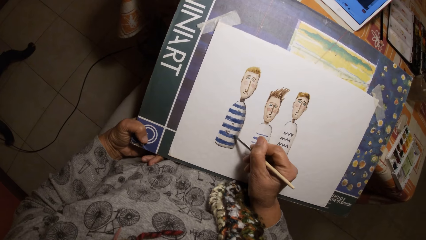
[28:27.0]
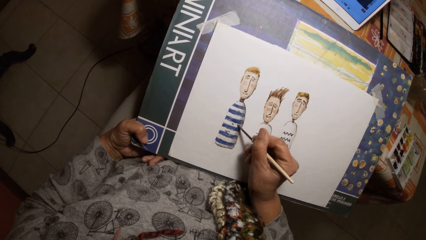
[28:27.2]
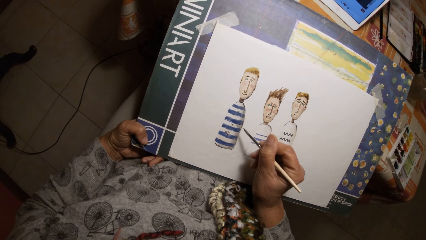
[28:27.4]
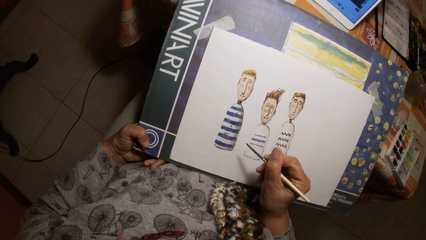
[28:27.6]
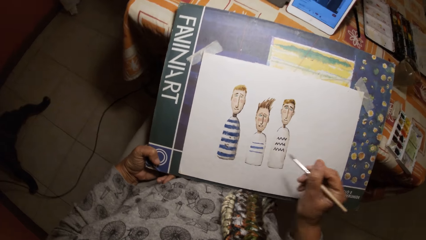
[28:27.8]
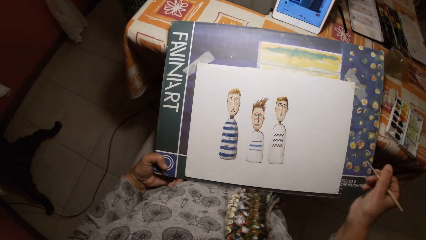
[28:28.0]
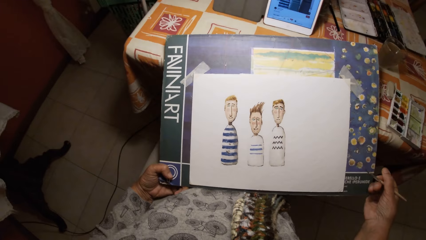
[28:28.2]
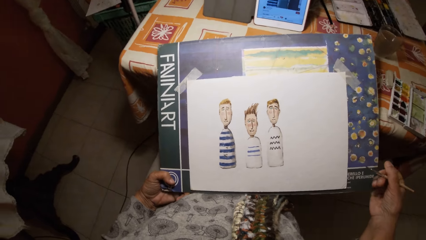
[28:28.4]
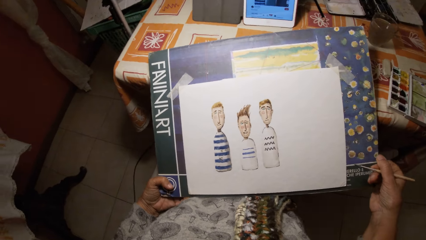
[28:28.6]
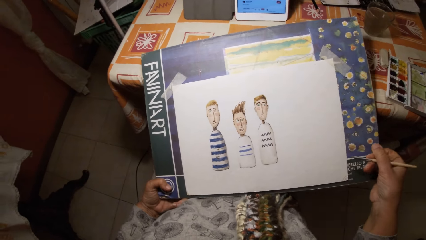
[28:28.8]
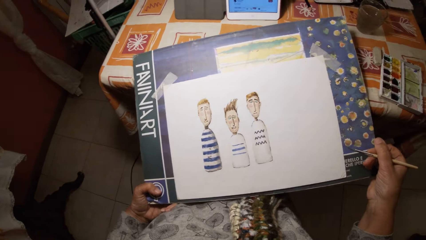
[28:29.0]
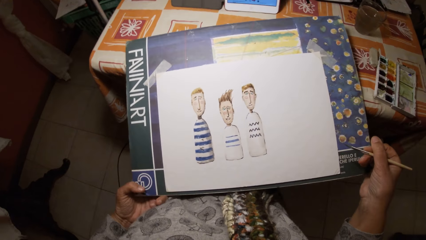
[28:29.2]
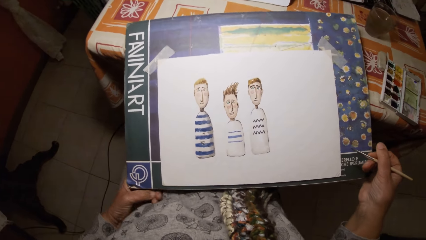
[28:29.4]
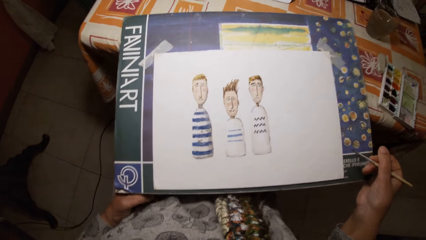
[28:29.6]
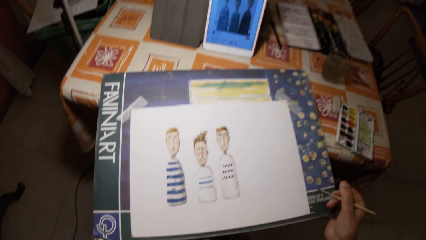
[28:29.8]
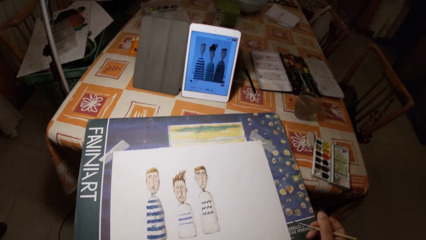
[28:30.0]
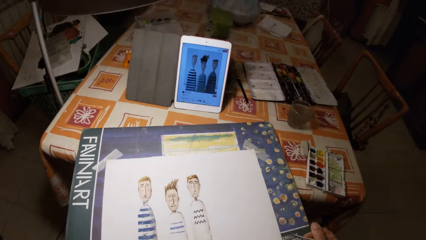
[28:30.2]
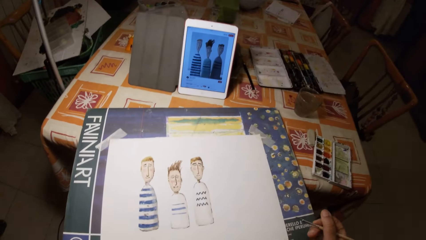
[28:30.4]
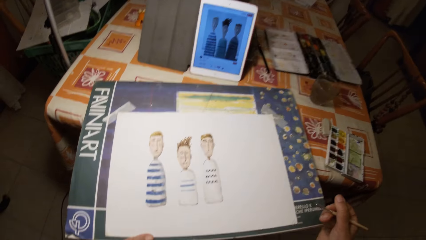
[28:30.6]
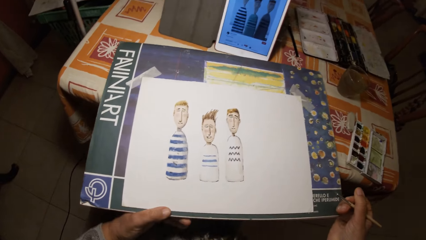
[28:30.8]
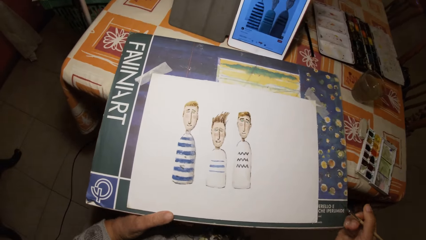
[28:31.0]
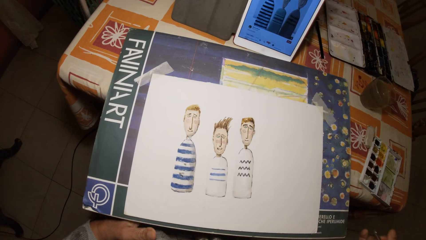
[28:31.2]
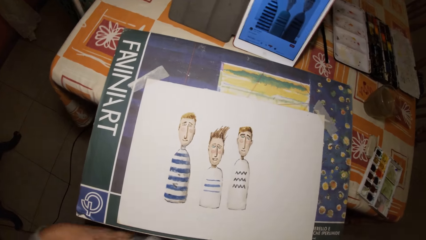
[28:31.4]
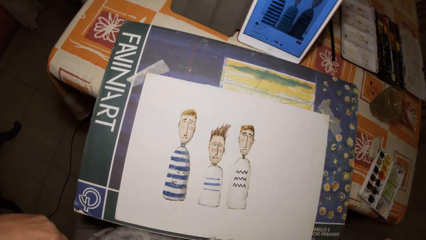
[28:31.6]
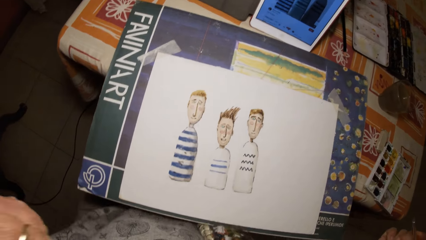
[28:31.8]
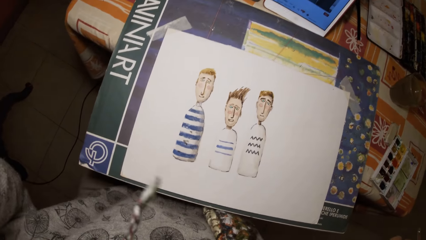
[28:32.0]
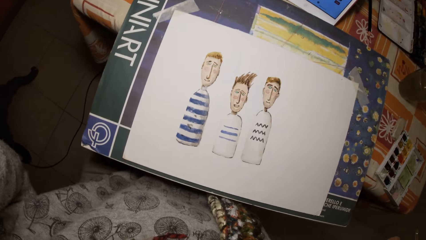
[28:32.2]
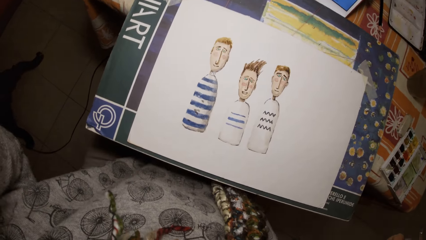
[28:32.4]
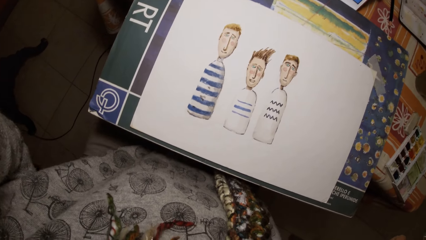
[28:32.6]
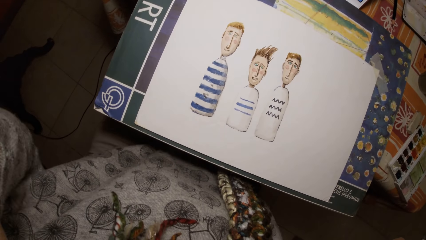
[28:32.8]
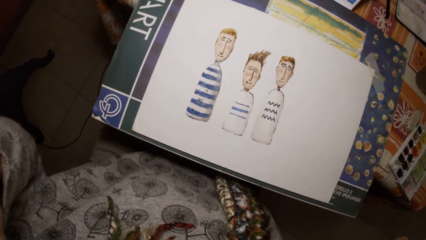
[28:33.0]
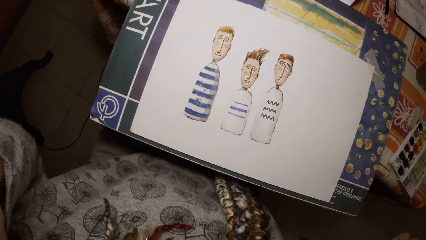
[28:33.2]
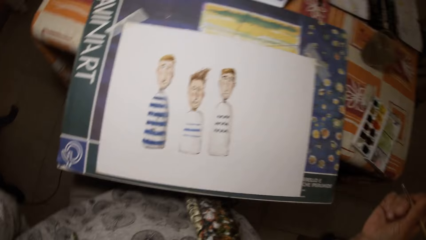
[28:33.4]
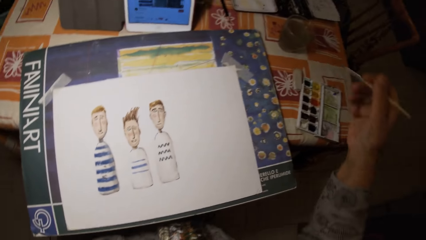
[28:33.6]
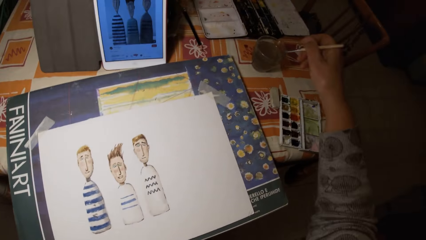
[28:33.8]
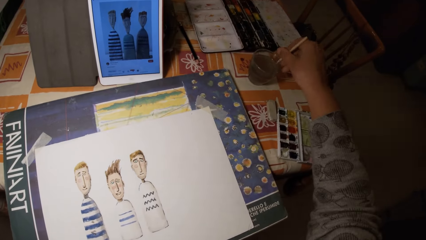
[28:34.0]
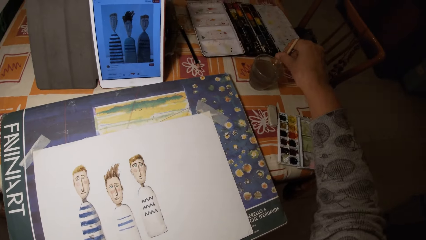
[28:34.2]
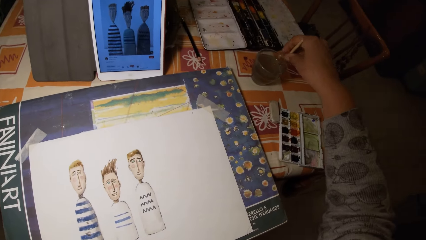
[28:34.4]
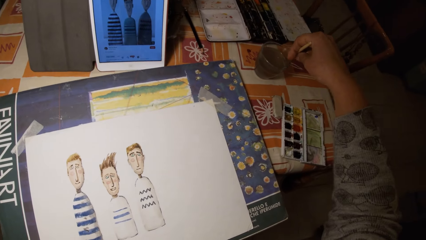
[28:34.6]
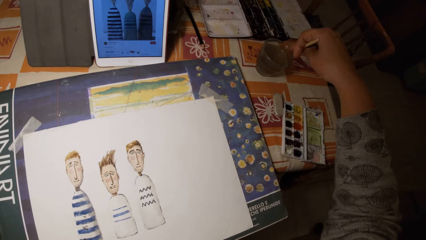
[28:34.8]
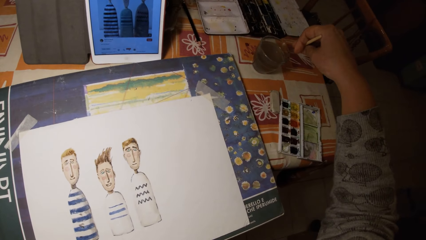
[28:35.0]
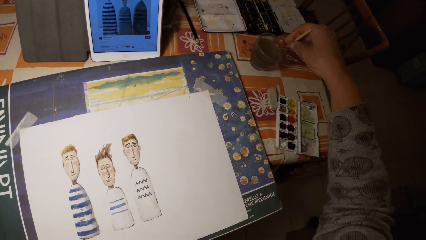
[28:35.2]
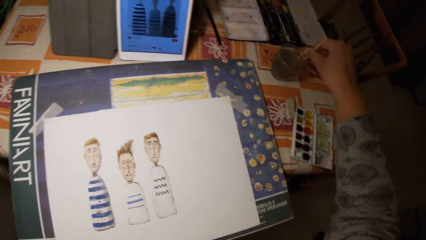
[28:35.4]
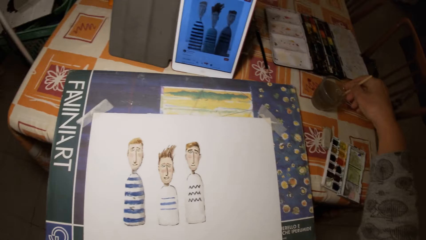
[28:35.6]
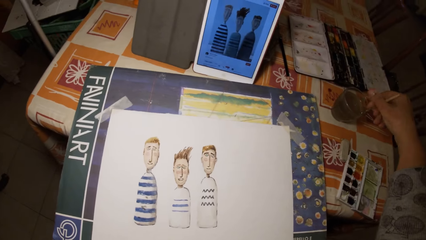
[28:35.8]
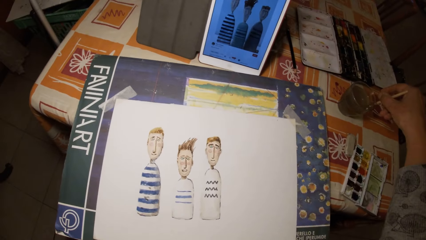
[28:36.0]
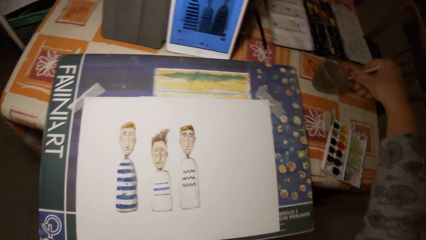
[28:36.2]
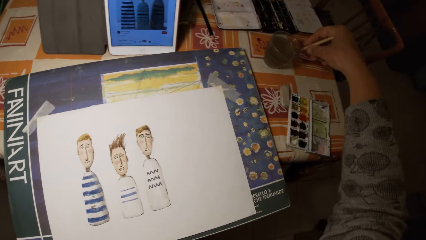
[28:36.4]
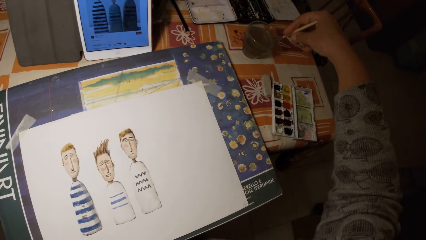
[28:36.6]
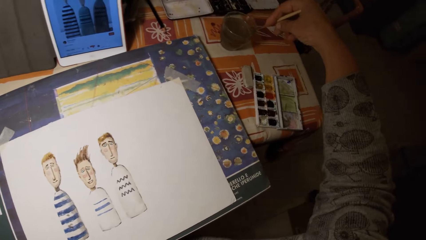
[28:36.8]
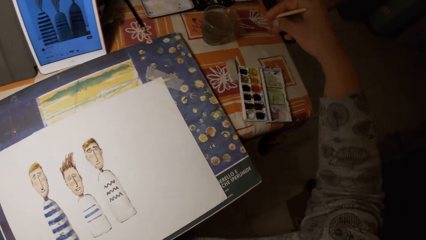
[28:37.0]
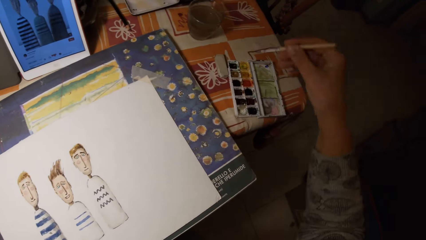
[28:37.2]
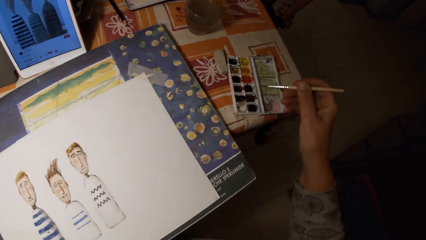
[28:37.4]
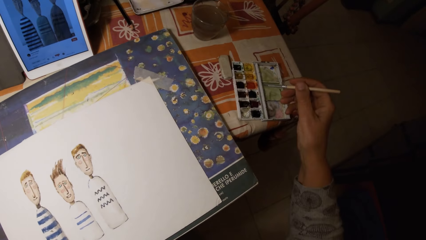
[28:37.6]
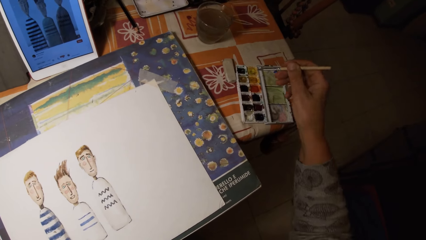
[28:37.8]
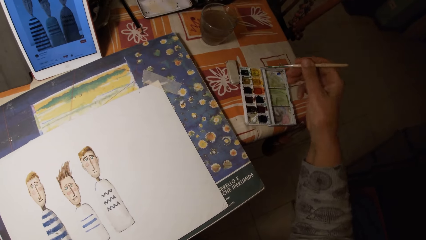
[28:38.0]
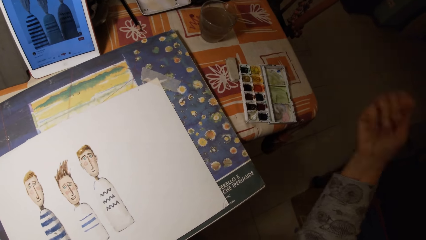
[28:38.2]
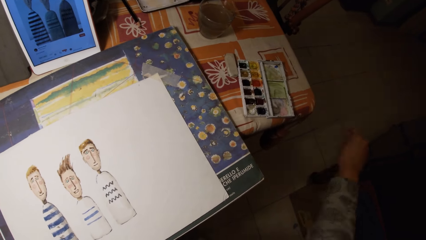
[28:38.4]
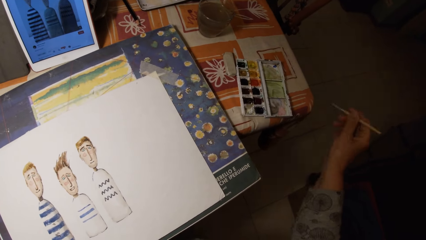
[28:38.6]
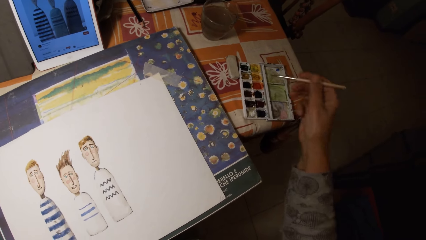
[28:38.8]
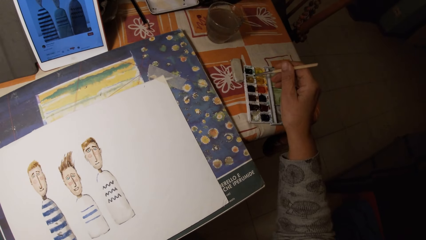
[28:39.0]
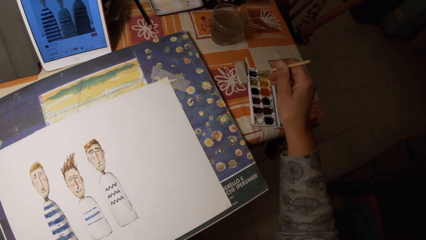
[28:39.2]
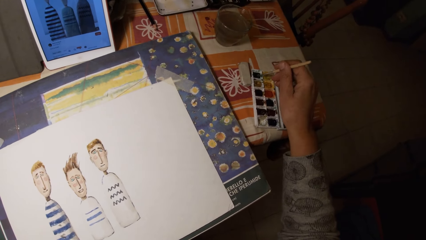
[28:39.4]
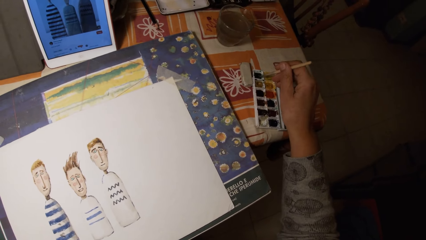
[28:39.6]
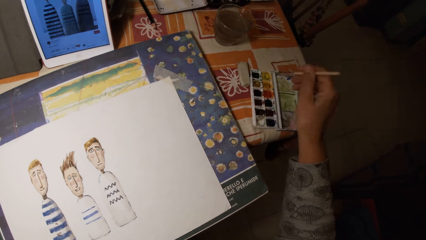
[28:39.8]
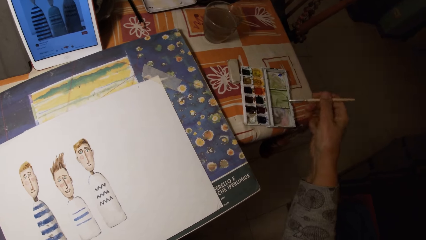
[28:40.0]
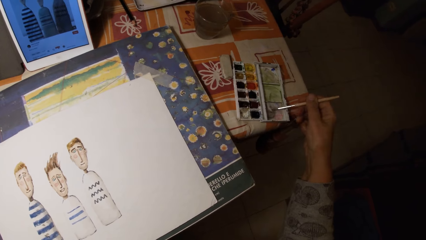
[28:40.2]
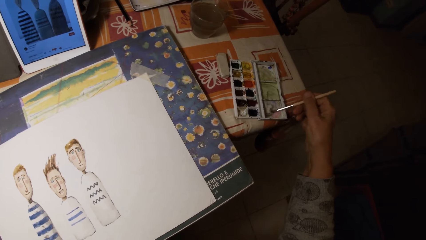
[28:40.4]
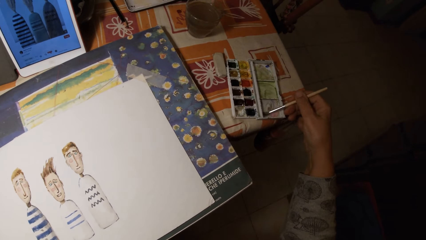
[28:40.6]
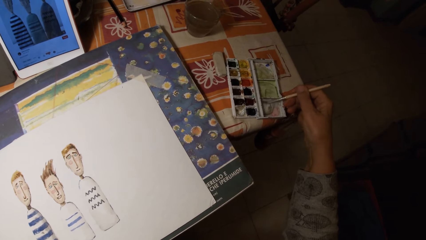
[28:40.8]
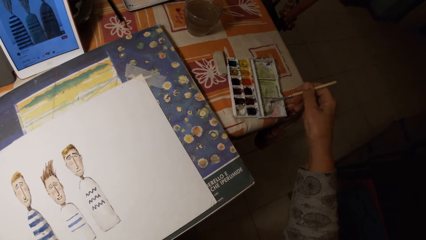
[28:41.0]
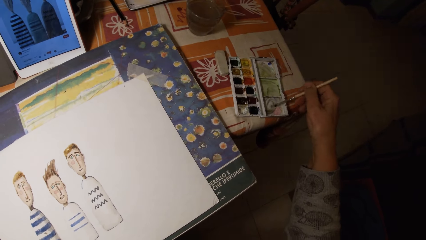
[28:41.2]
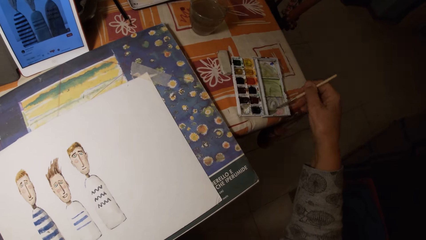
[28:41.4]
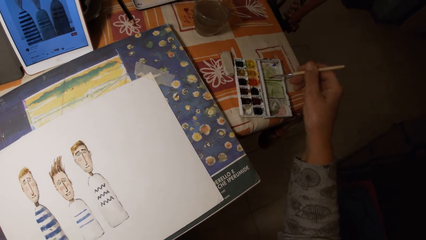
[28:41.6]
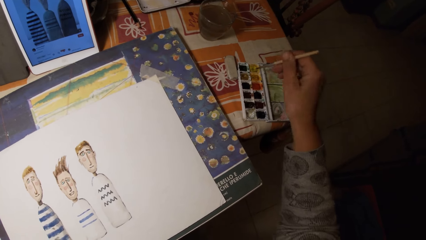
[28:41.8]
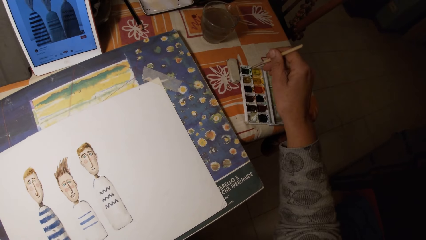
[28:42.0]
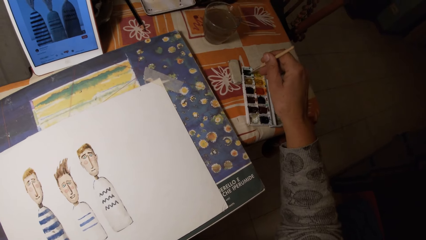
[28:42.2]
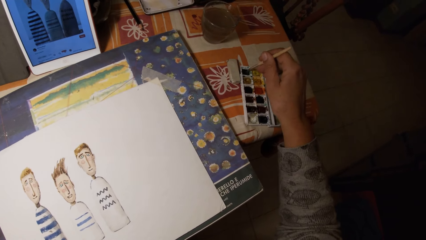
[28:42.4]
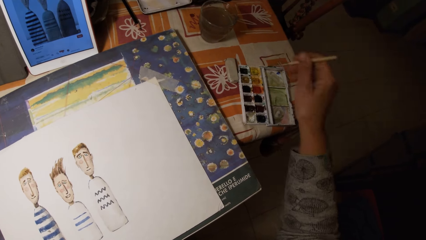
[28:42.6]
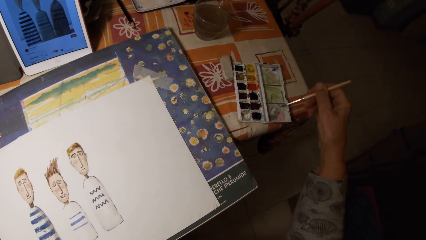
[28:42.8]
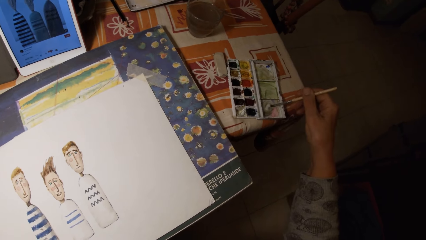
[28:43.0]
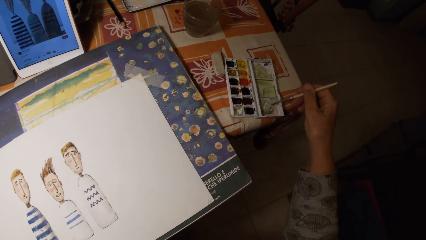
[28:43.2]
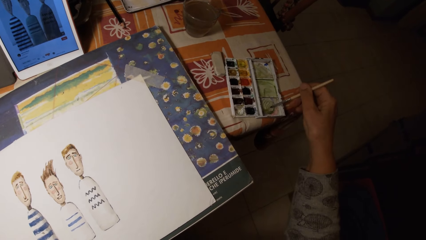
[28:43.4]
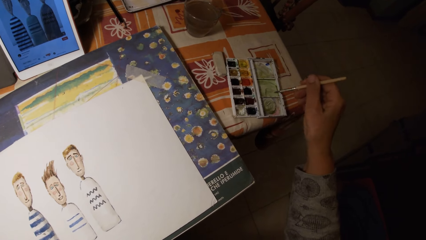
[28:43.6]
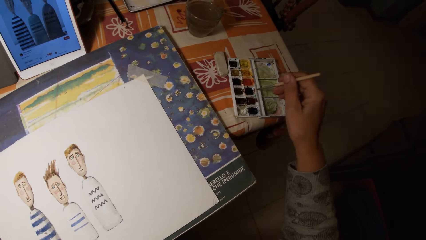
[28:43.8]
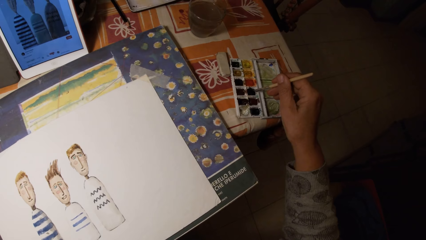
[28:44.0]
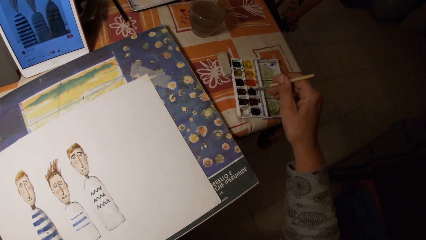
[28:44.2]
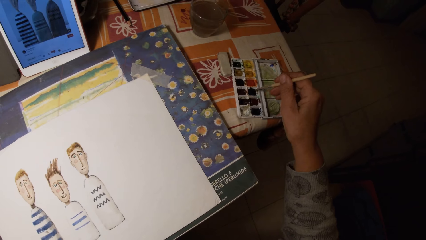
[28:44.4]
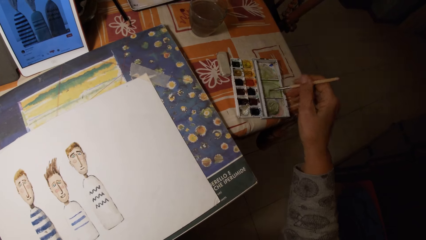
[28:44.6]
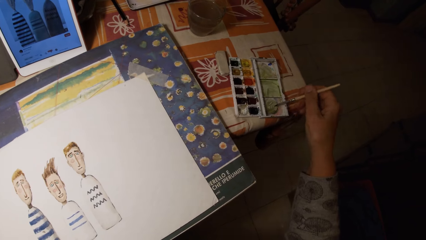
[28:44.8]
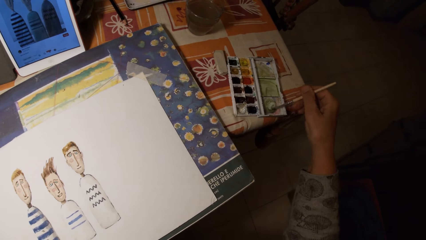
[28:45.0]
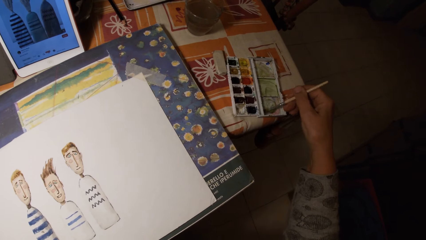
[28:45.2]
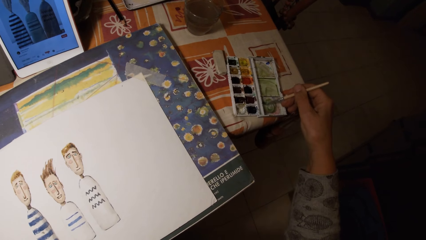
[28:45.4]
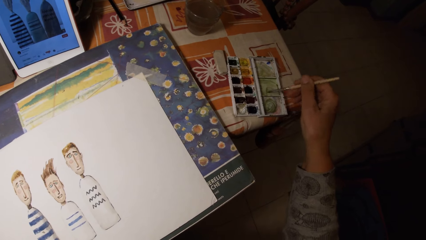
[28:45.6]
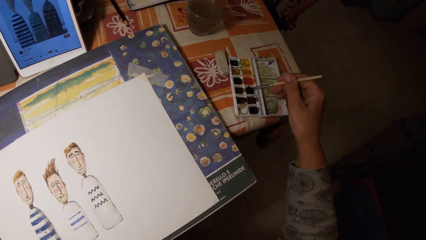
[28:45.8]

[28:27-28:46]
The camera wearer adjusts a drawing board with his hands. He holds the book, moves the book and raises up his hand. He dips the brush in his right hand in a cup or glass of water on the table. He wipes the paint brush on the glass. He shakes the brush in his right hand. He dips the brush in his right hand in the paint palette on the table. He paints the paint palette cover with the brush in his right hand. He rubs the paint brush on the paint palette. He dips the brush in his right hand in the paint palette on the table. He paints the paint palette cover with the brush in his right hand. He rubs the paint brush on the paint palette. He dips the brush in his right hand in the paint palette on the table. He paints the paint palette cover with the brush in his right hand. He rubs the paint brush on the paint palette.
